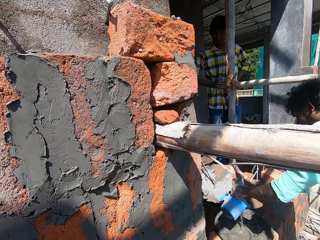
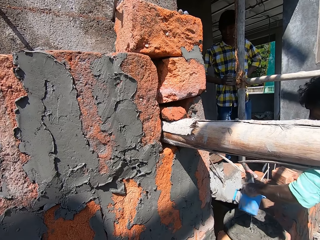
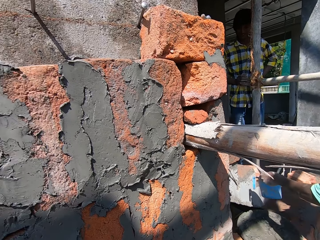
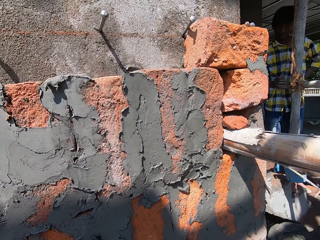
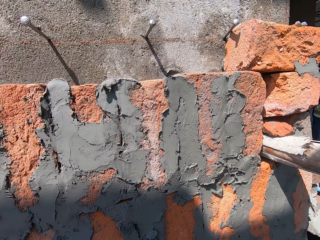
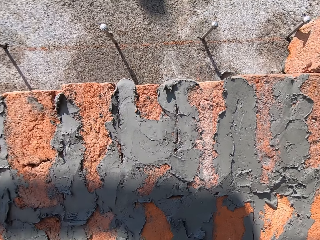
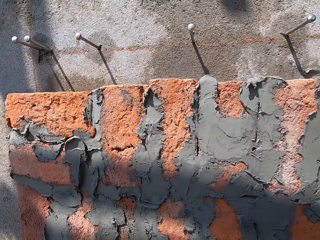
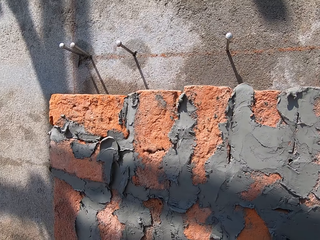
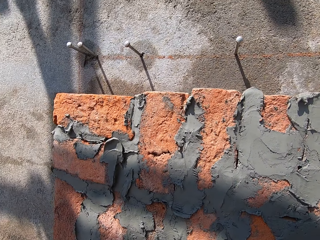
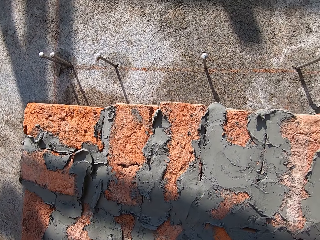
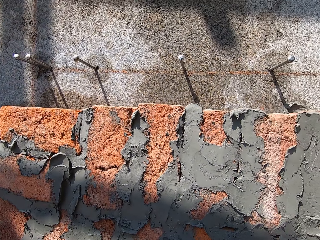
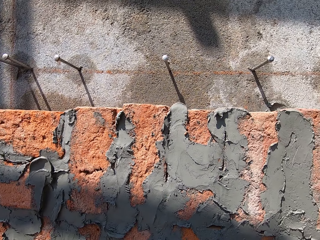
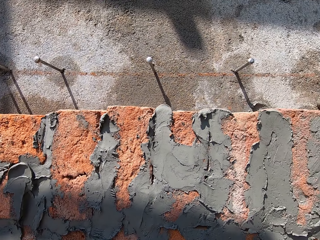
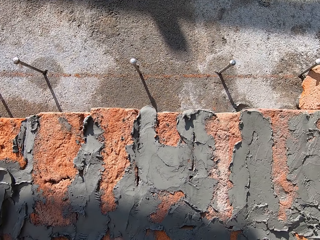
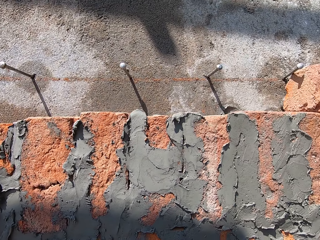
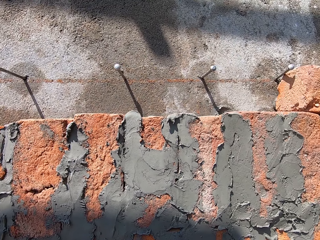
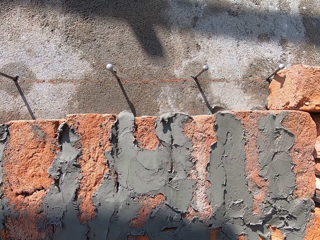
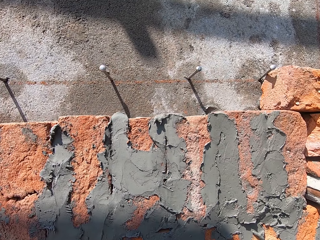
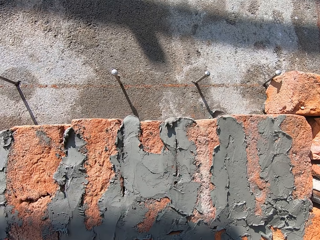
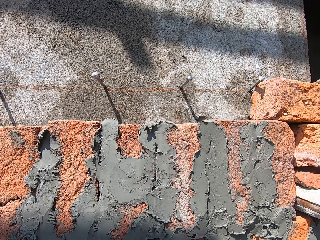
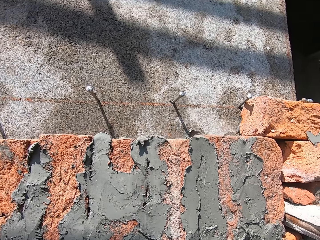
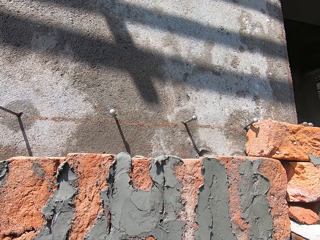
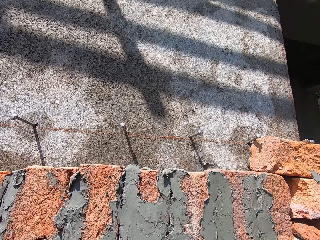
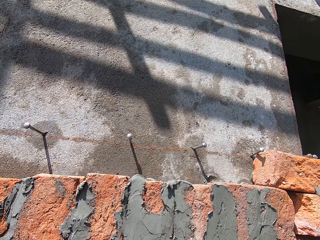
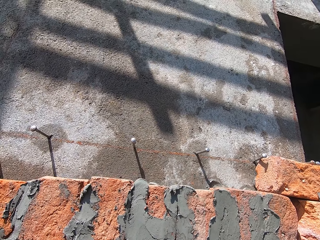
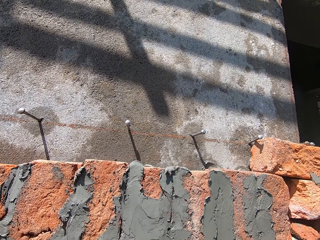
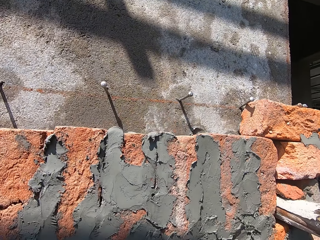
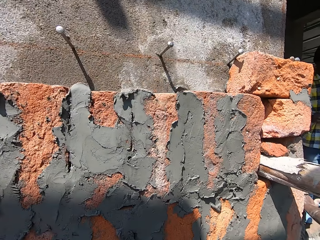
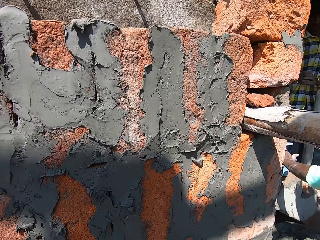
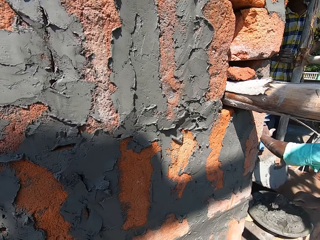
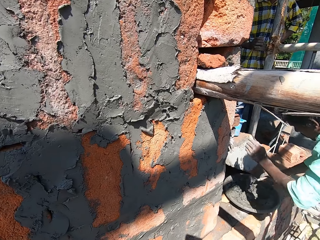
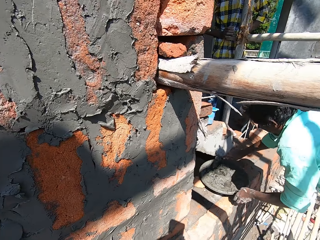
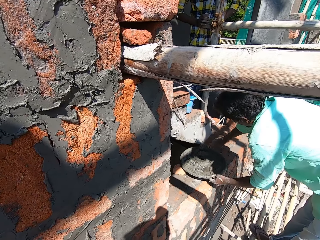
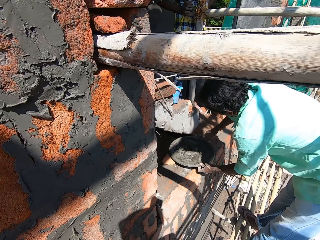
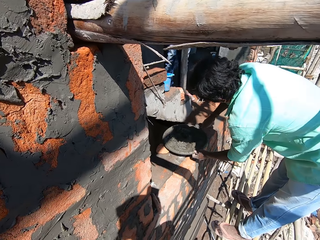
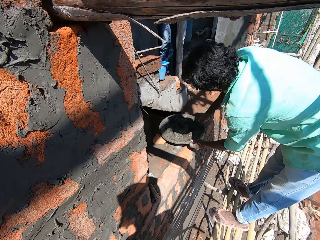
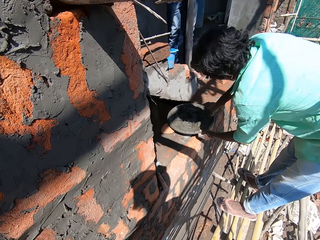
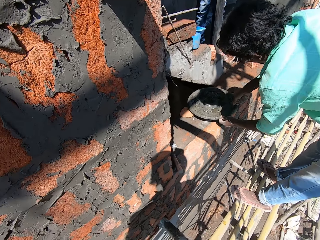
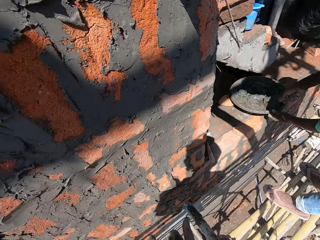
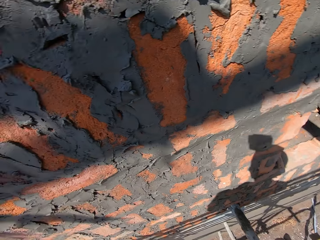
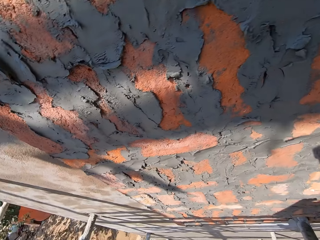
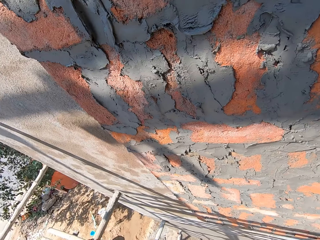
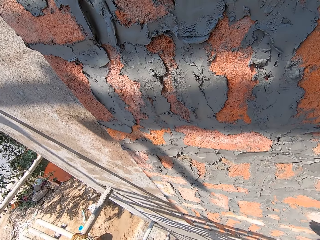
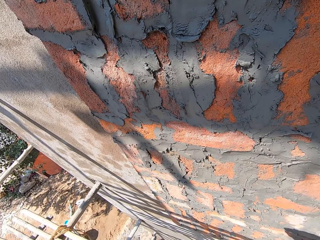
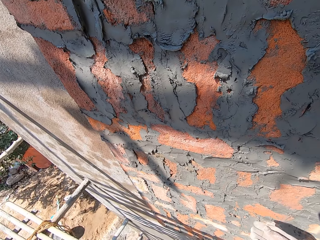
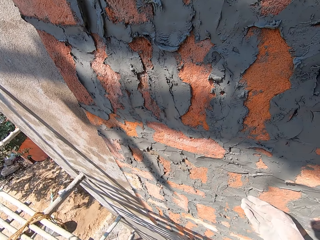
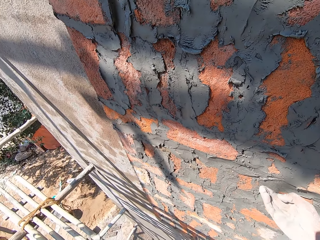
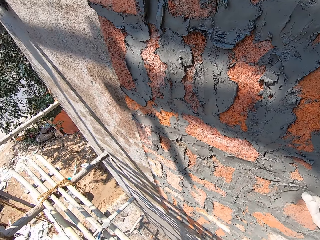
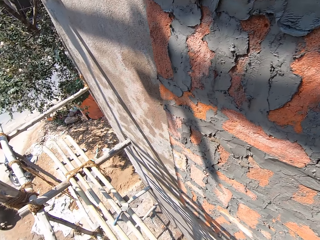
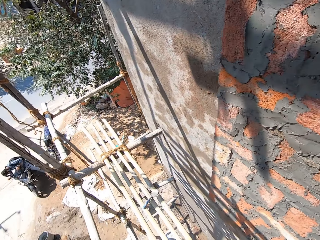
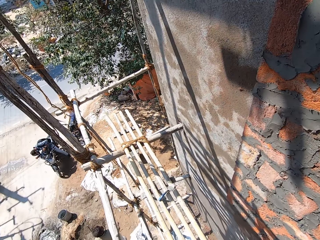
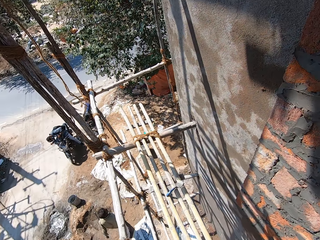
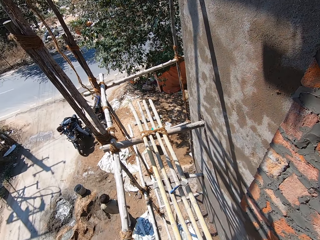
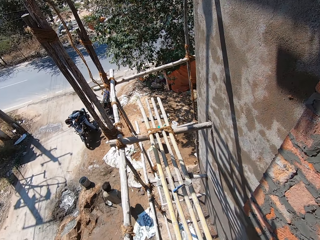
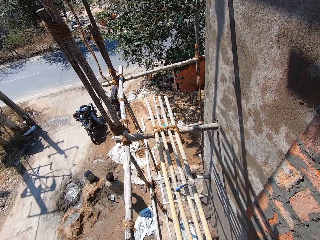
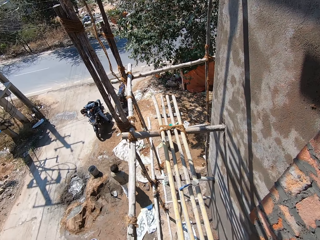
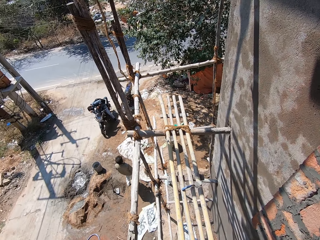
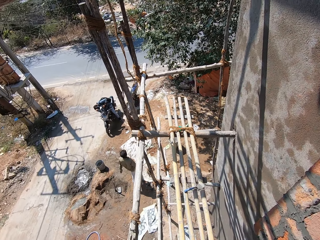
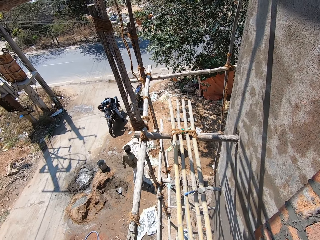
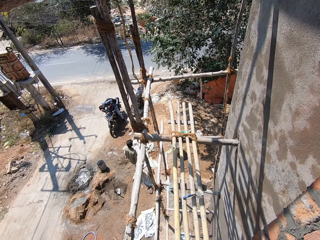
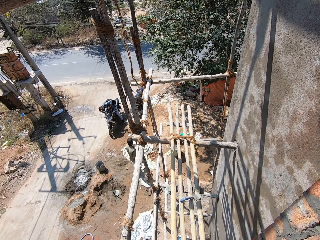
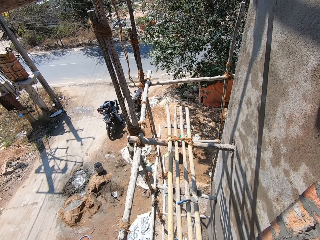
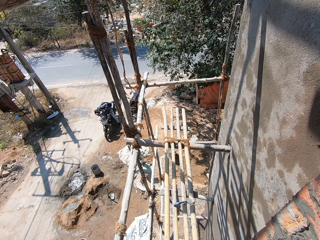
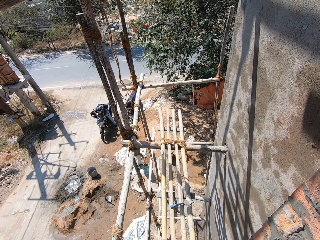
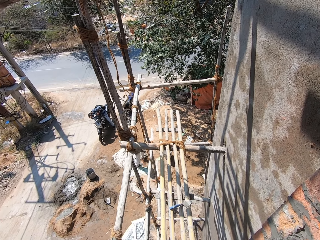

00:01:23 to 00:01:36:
A man waters the cement. The camera wearer looks around. The man adjusts the cement with a trowel. The camera wearer looks aside. They stretch a hand. They look aside.

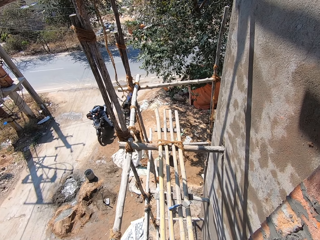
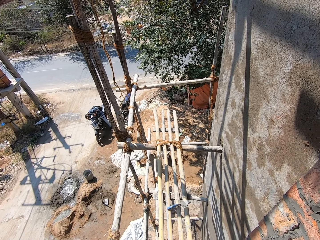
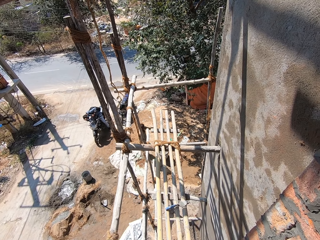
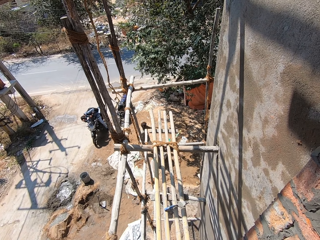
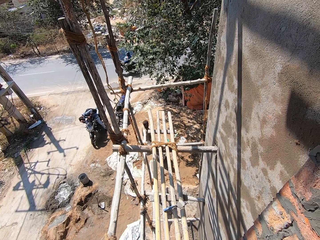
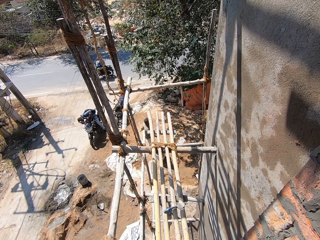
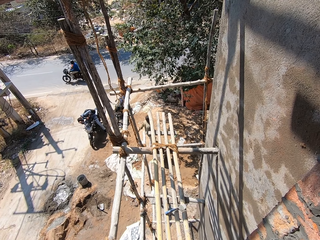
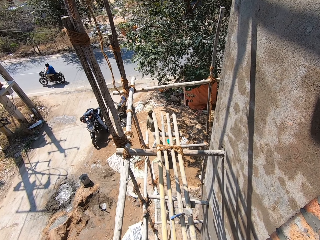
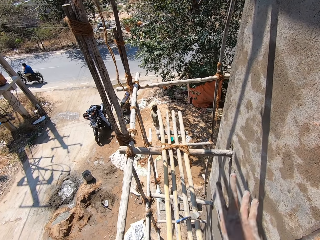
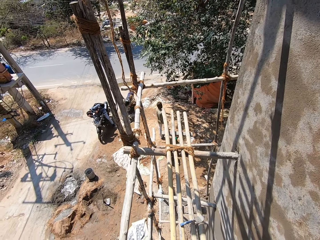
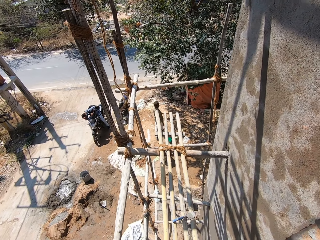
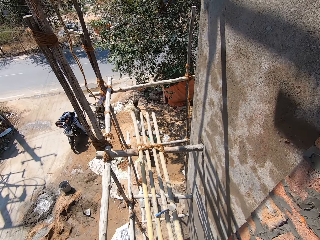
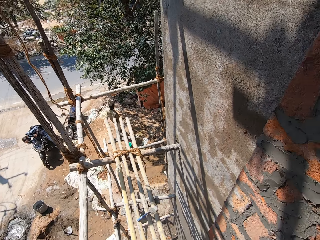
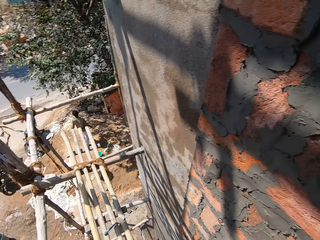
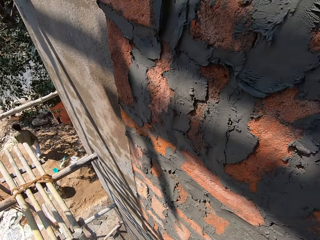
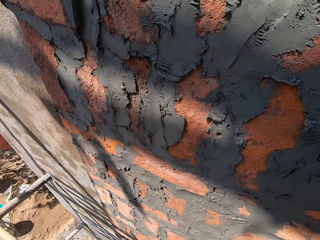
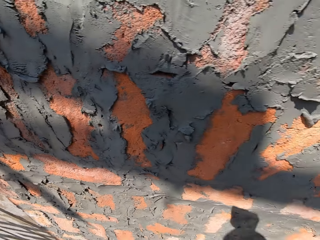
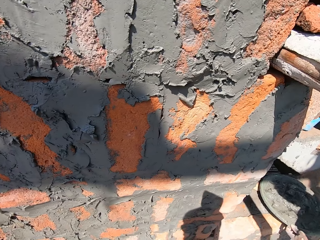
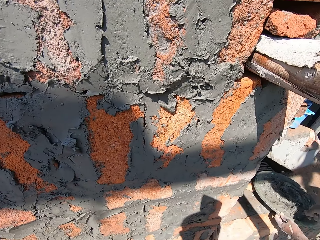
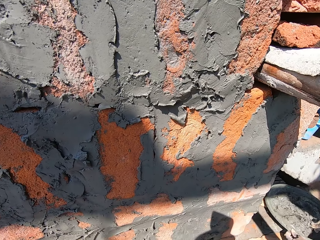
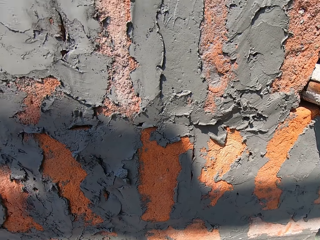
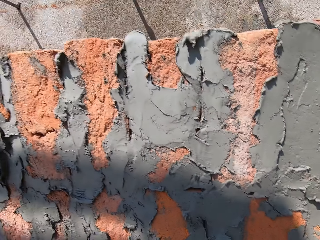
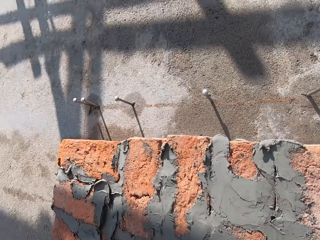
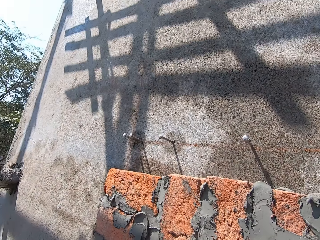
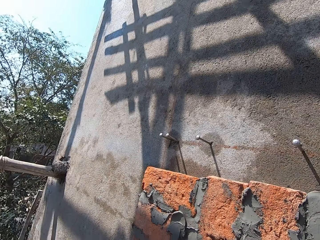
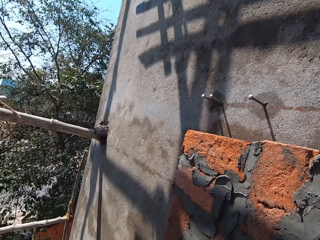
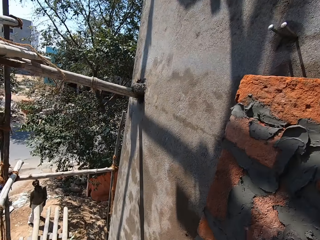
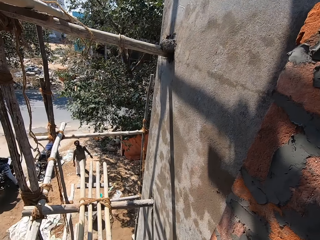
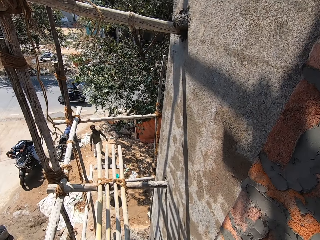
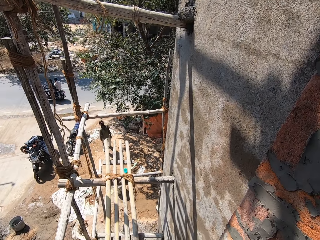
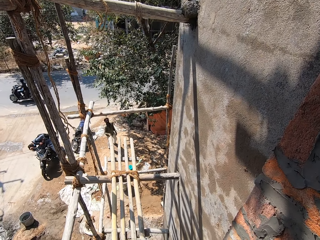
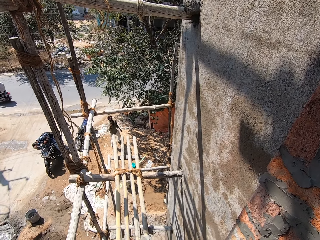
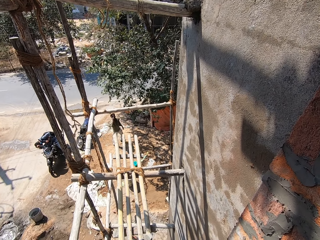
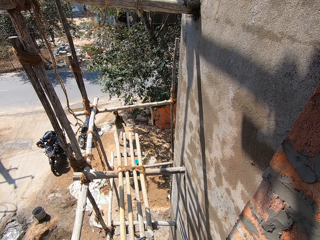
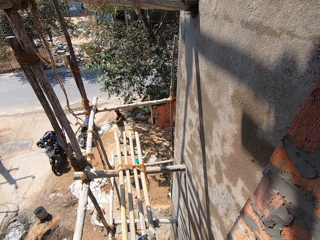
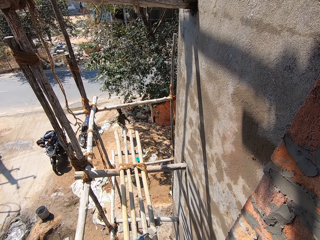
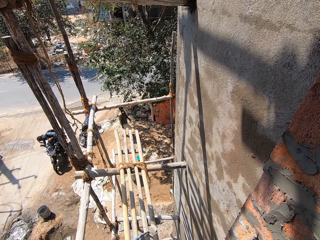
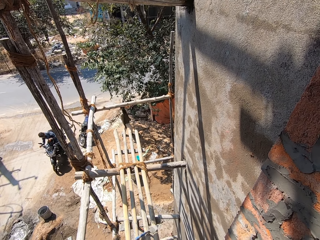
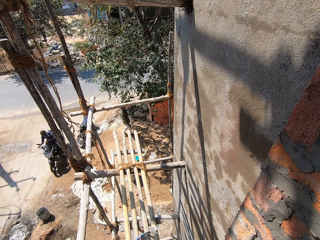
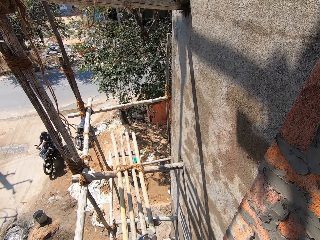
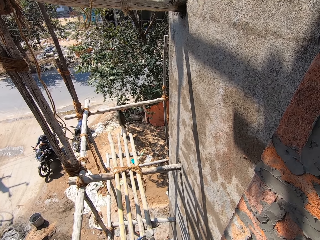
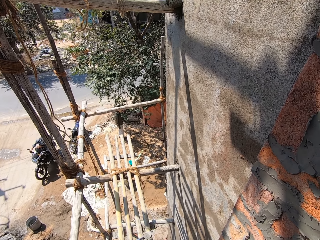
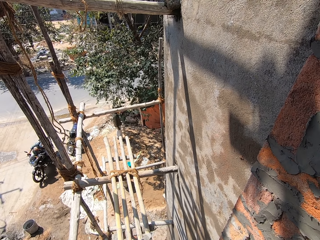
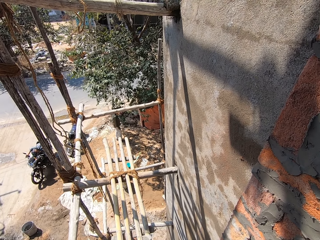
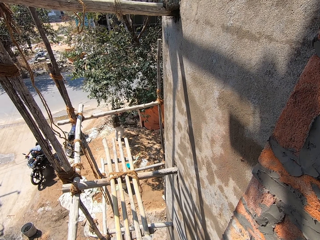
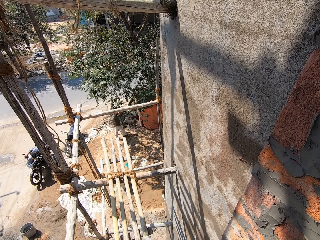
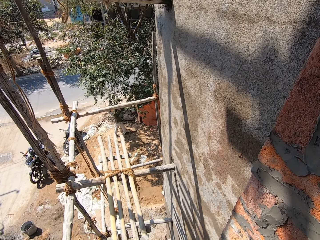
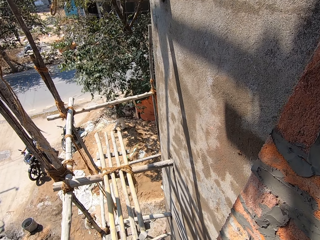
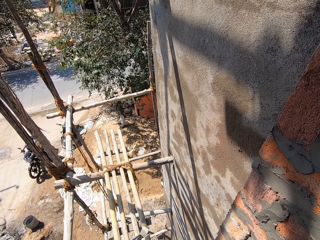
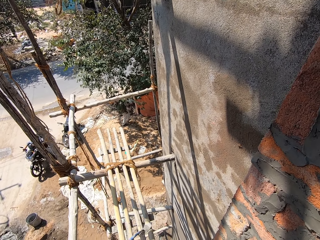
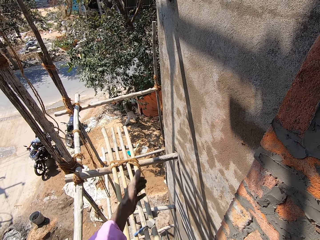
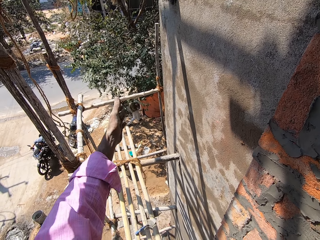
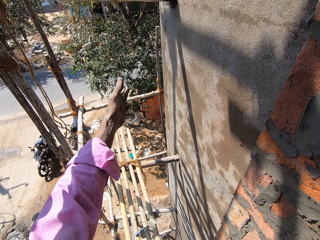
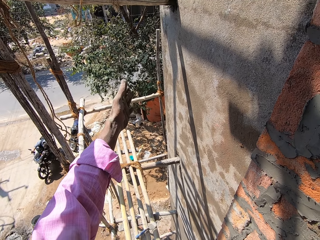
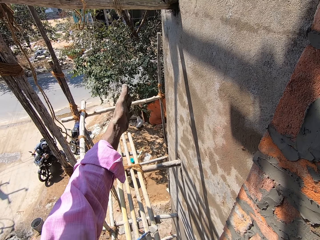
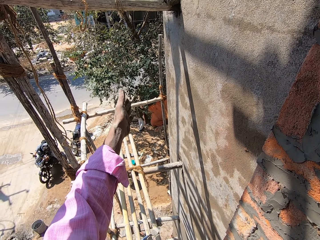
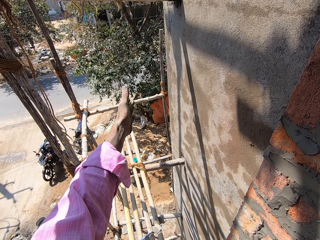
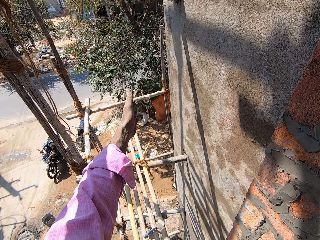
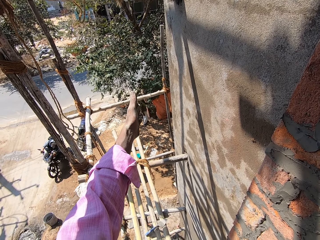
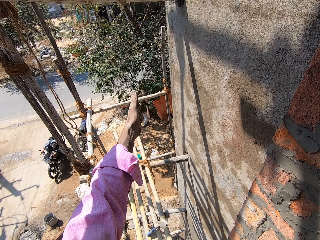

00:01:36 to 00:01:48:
The camera wearer stretches a hand. They look around. A man stretches a hand. The camera wearer talks with the man. They stretch a hand.
